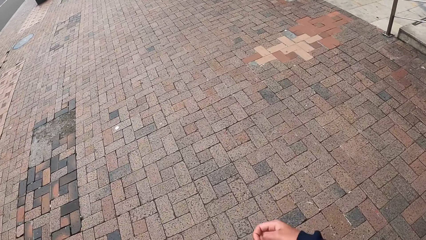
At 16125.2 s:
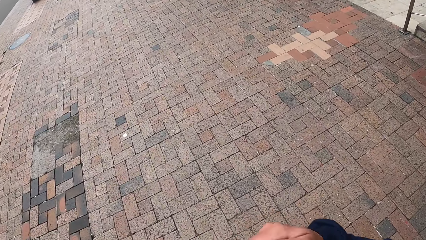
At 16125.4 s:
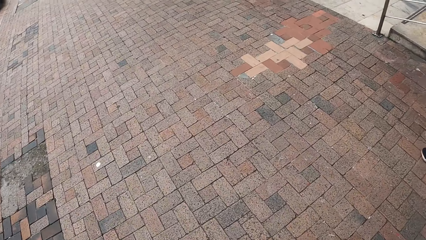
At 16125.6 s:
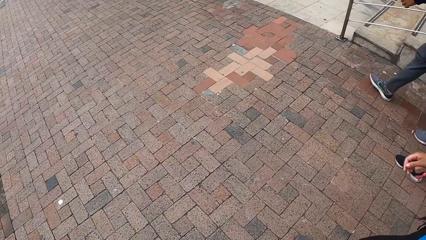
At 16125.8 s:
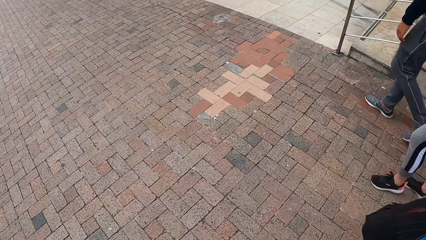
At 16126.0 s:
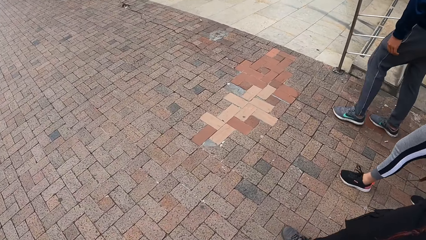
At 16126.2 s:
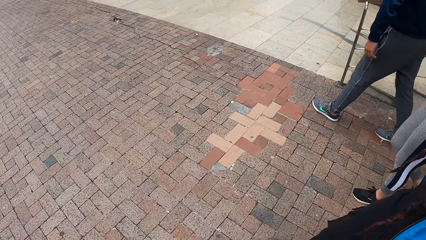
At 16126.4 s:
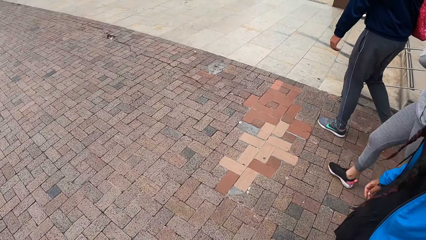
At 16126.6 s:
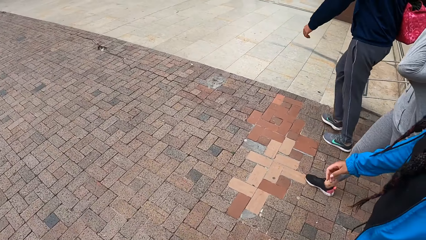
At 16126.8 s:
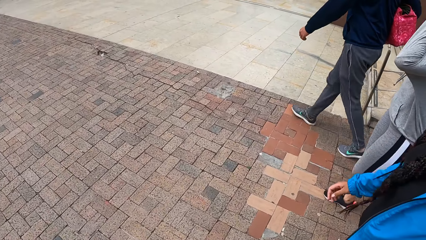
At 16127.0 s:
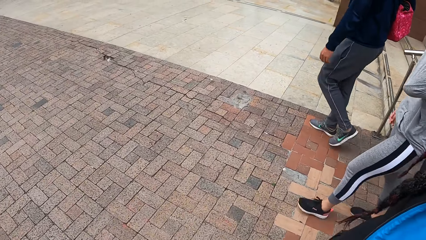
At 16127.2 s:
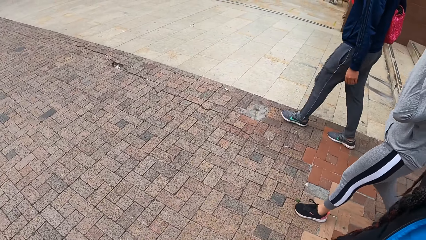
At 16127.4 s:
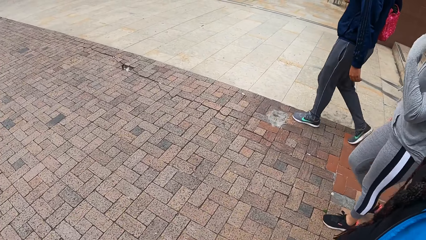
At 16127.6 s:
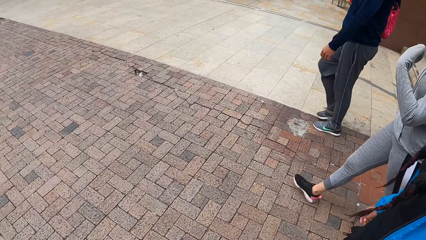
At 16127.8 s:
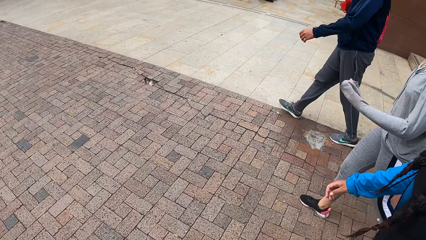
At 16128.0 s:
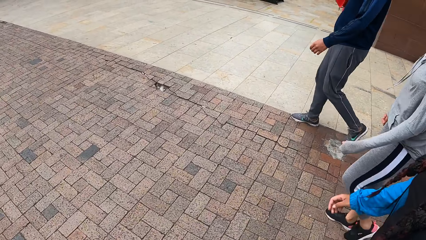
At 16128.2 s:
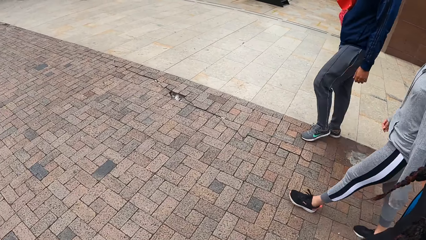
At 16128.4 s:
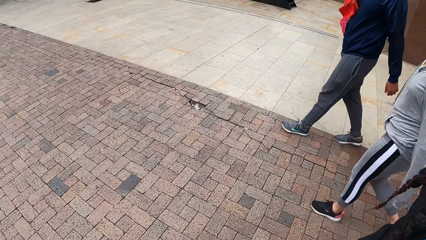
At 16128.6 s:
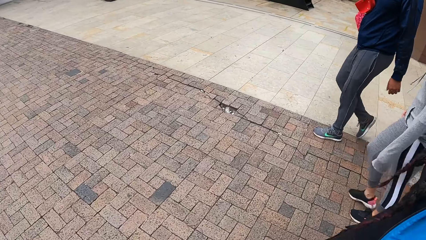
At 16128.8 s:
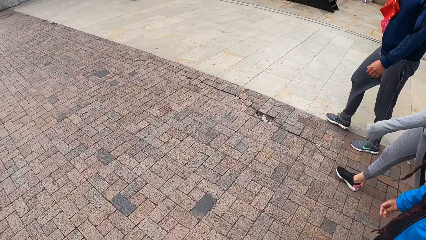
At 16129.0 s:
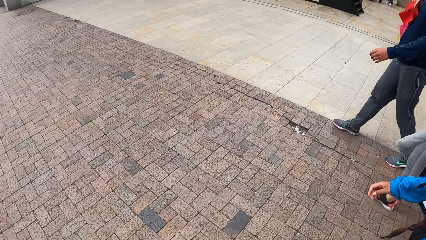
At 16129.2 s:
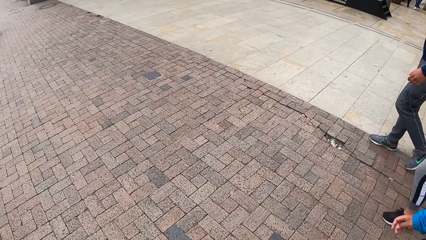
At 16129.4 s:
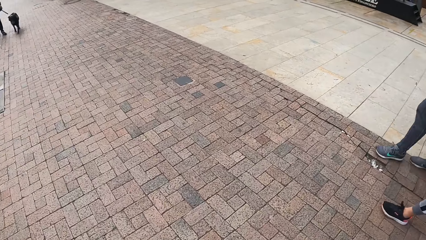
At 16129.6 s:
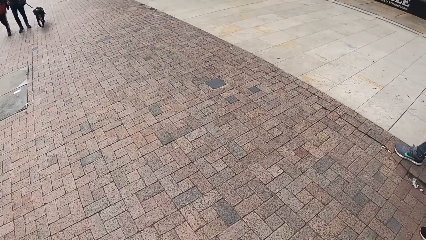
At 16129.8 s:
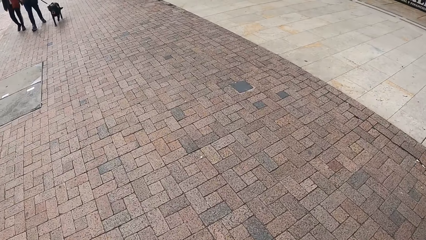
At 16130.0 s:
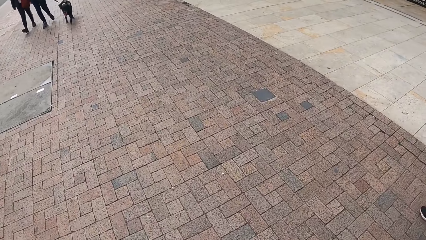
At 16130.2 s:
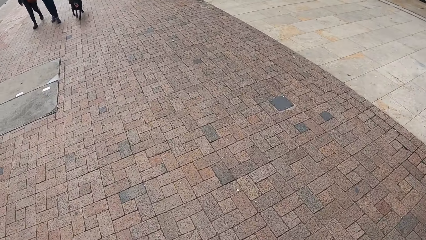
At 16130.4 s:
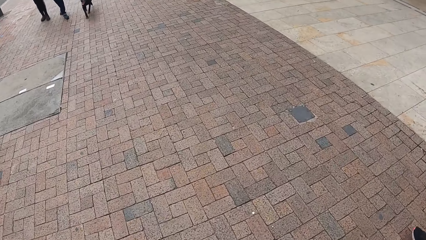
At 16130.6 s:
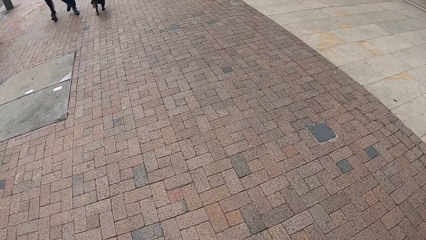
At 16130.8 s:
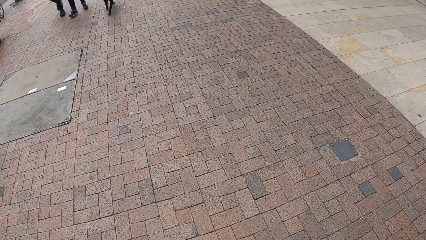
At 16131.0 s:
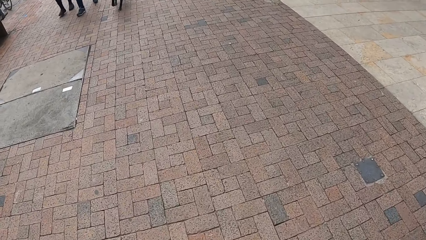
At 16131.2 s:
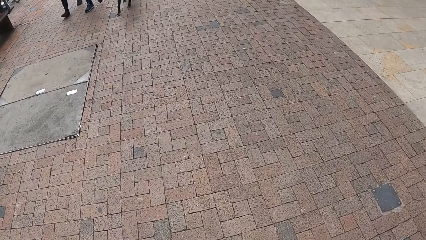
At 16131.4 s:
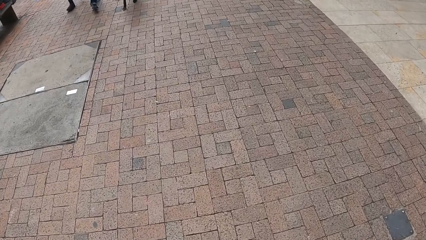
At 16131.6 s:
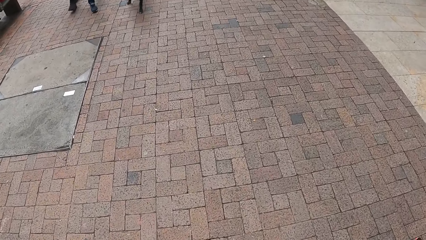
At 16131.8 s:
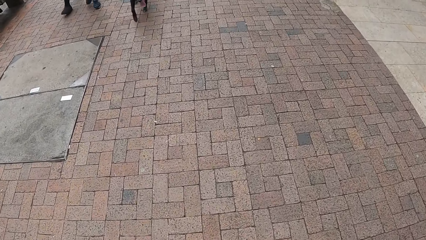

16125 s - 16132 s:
A woman rubs her face with her left hand.

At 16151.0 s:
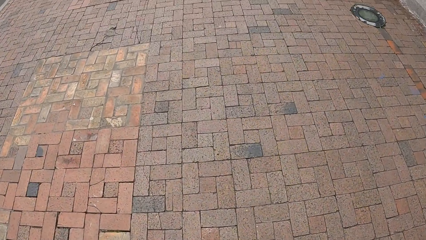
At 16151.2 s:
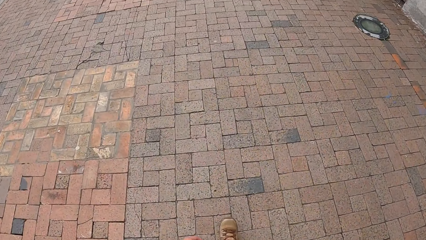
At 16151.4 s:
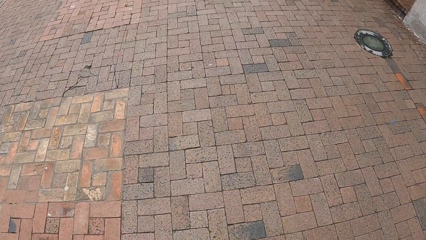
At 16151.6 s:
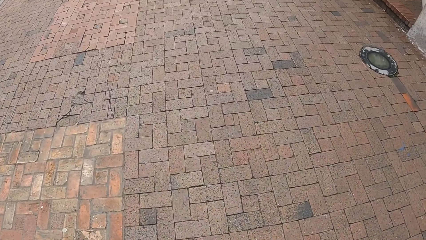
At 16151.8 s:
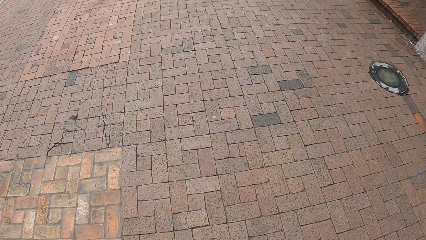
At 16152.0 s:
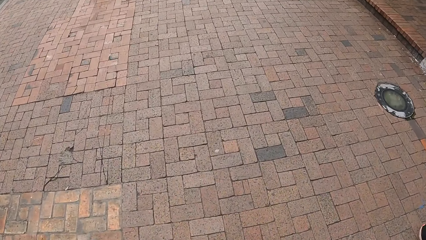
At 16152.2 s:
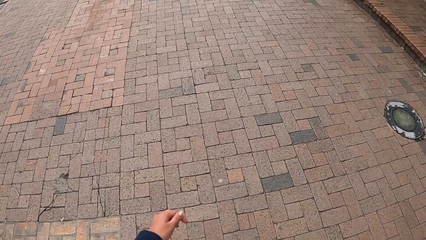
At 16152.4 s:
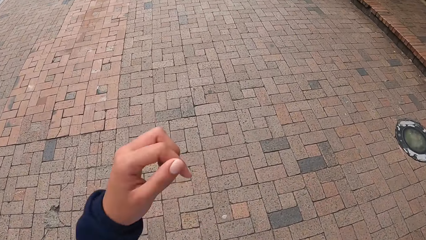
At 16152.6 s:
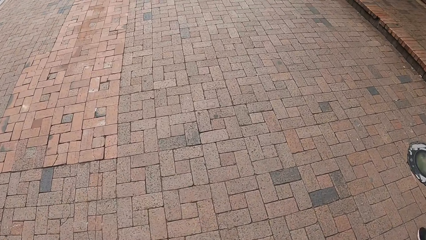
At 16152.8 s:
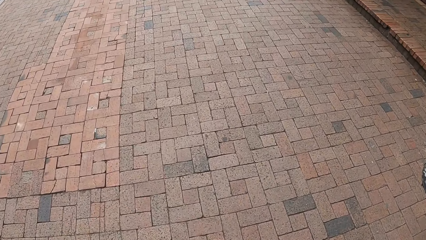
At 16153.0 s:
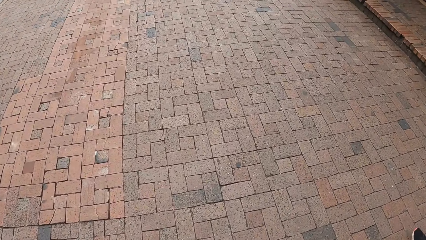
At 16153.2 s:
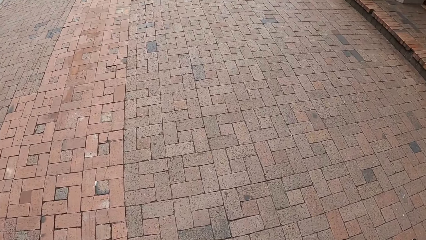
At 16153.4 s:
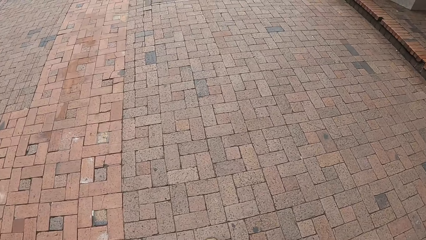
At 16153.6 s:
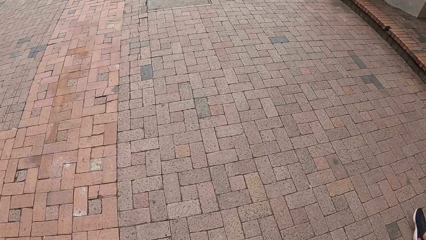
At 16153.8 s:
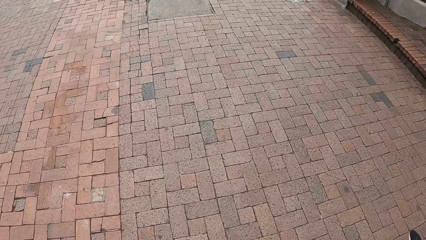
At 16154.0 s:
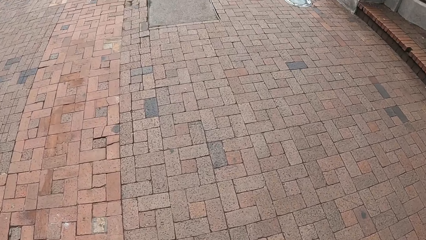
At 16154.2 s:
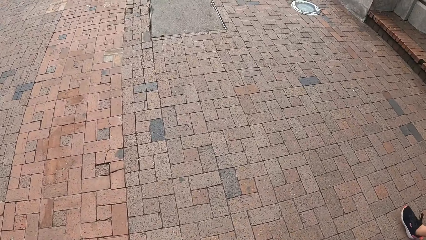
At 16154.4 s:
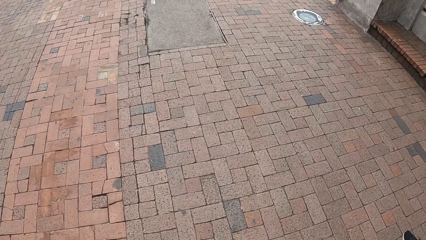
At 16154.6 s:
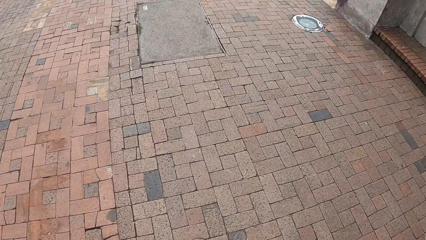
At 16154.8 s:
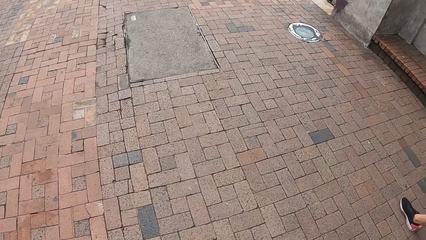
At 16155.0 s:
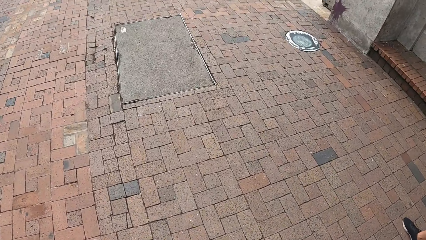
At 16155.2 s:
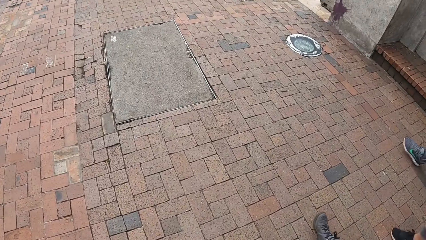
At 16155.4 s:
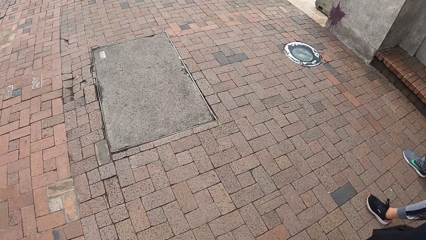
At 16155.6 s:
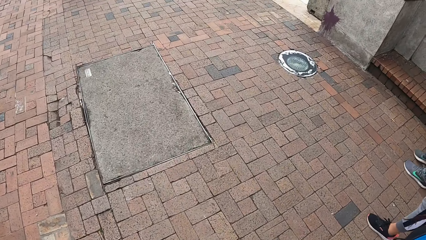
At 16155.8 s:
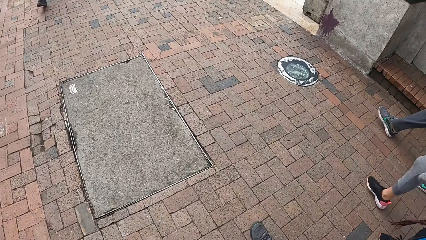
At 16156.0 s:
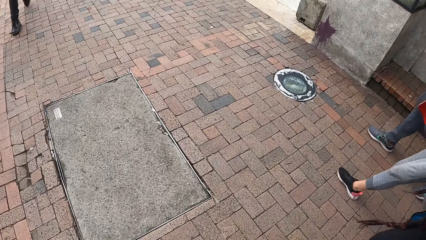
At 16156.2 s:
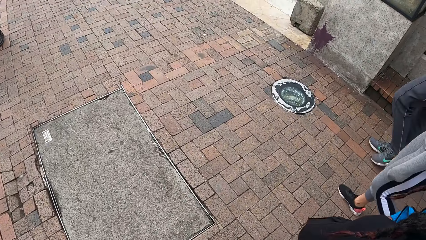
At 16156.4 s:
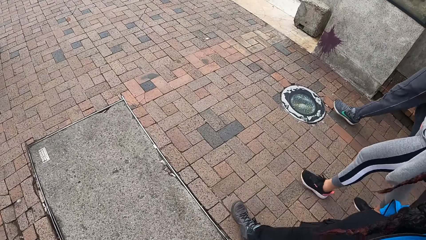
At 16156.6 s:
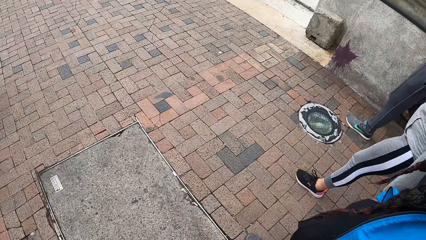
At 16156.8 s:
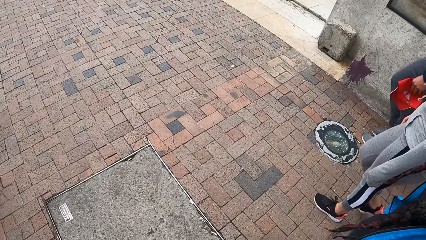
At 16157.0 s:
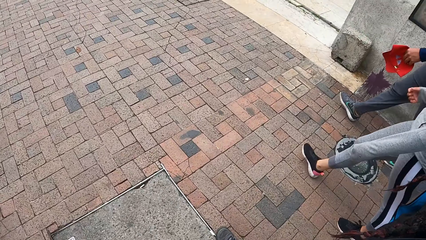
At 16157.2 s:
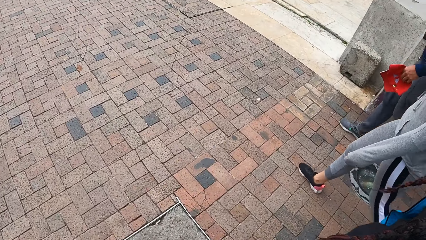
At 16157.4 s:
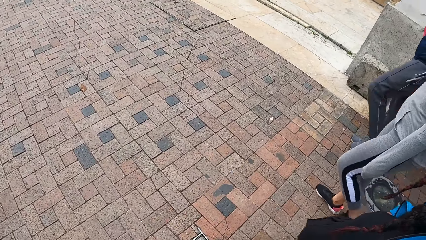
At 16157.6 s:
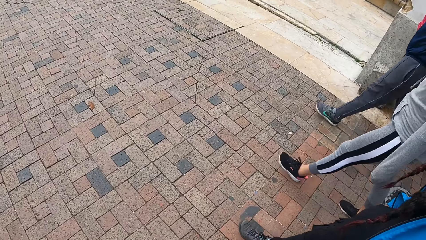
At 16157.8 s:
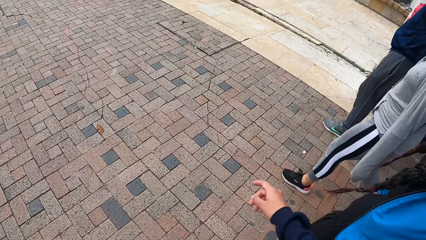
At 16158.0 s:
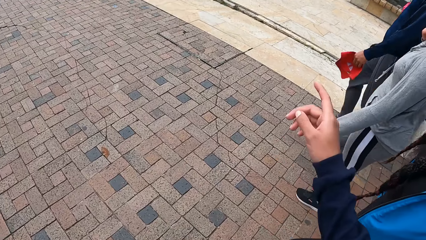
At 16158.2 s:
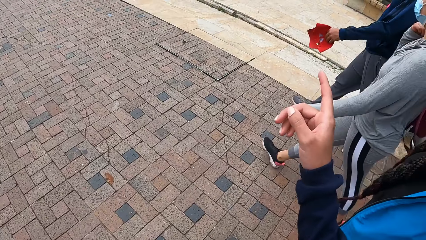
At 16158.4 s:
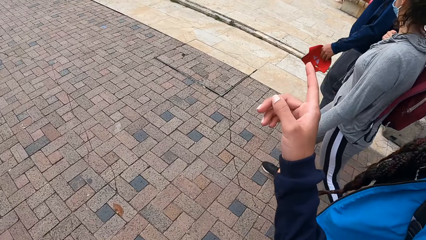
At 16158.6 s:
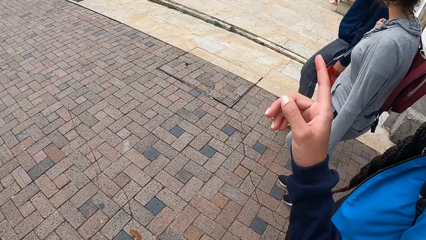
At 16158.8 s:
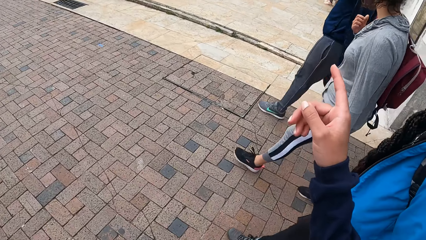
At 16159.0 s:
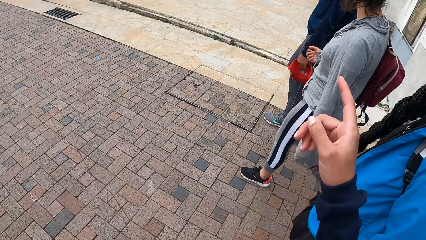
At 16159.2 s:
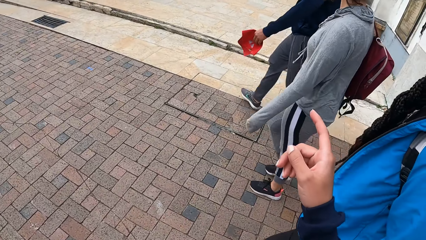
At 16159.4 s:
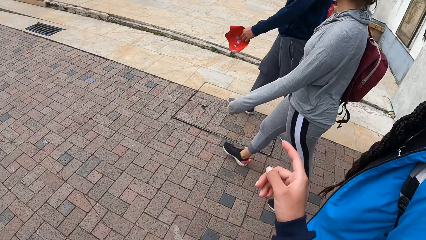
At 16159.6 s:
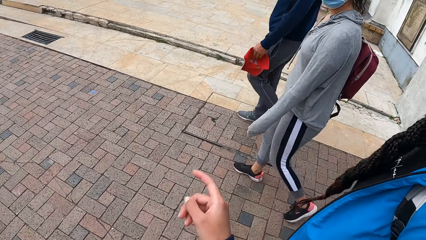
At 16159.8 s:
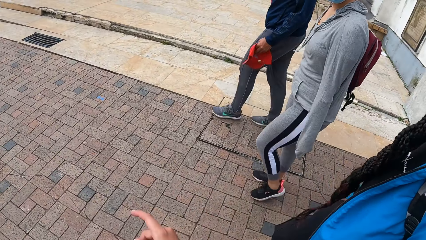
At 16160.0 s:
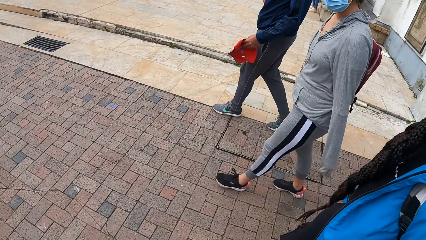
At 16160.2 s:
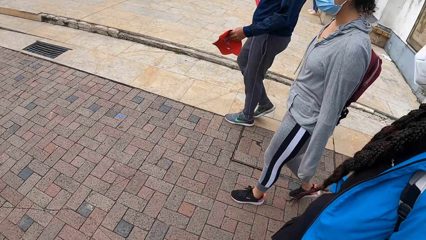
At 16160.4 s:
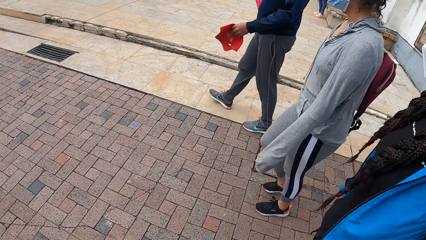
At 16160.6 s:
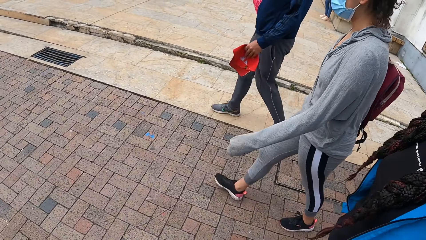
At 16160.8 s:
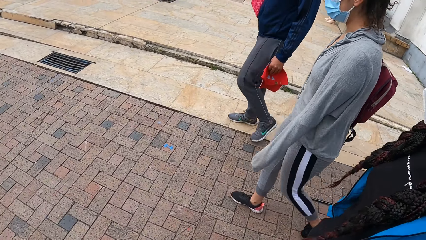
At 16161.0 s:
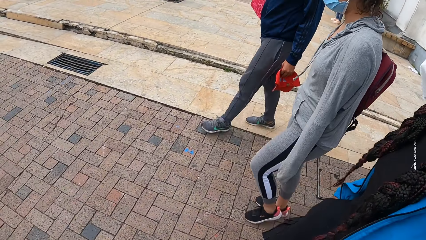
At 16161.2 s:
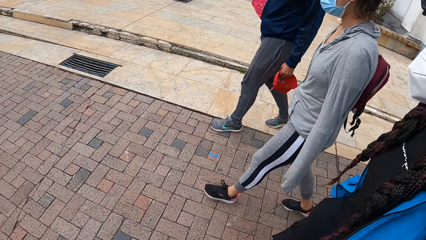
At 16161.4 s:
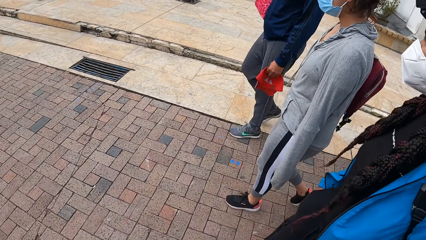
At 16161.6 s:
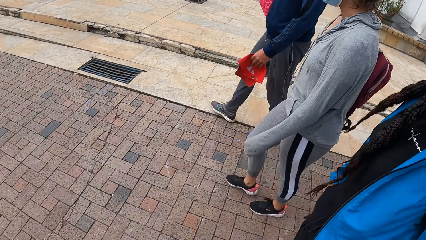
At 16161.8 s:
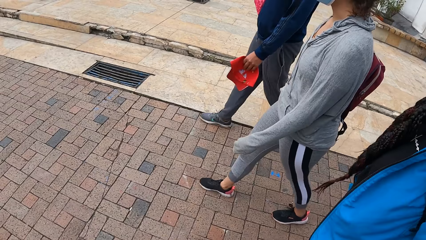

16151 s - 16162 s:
The camera wearer lifts her left hand up. She rubs her face with her left hand. She walks on the street. She interacts with a woman, a second woman, and a third woman. One woman adjusts the backpack on her shoulder with her right hand. The camera wearer lifts her right hand.
